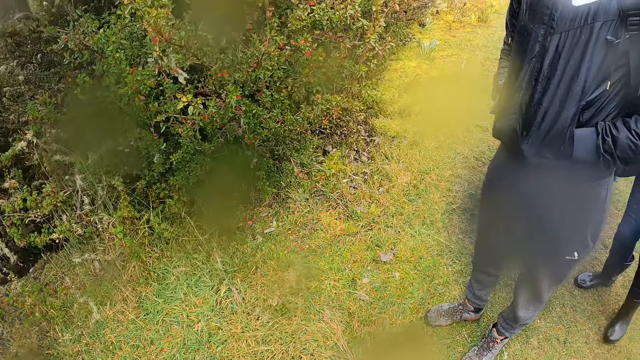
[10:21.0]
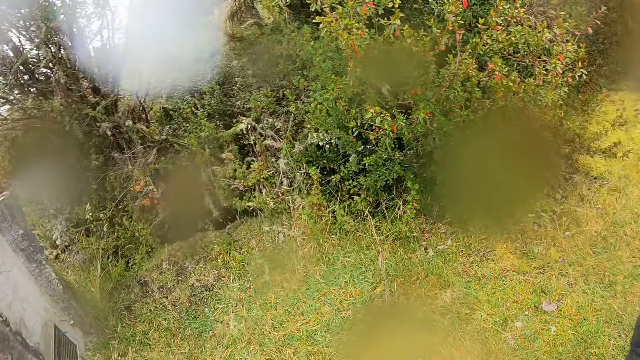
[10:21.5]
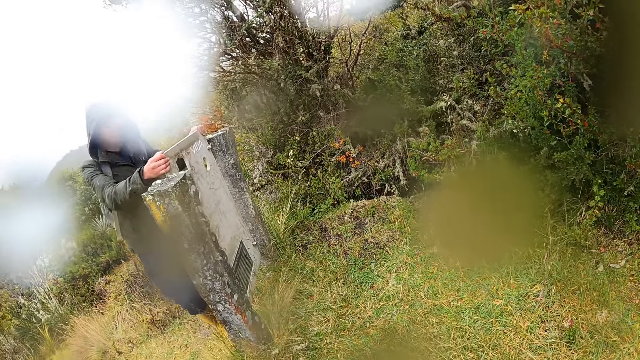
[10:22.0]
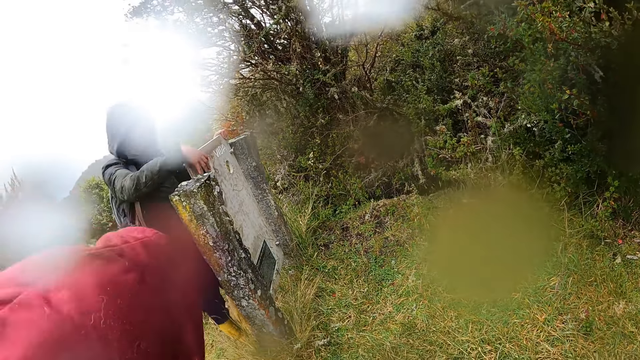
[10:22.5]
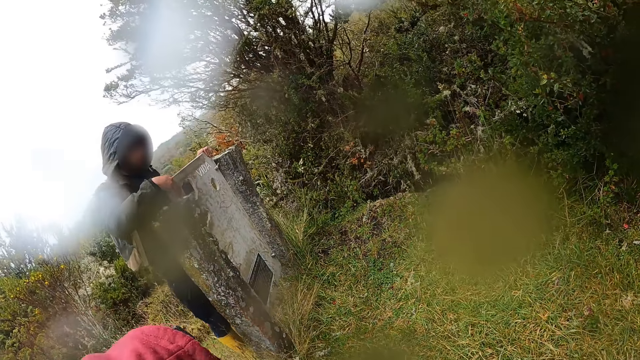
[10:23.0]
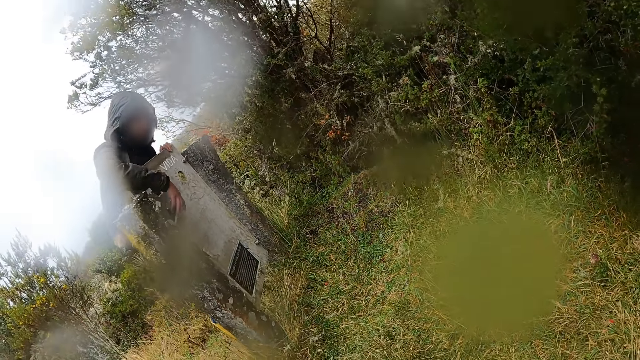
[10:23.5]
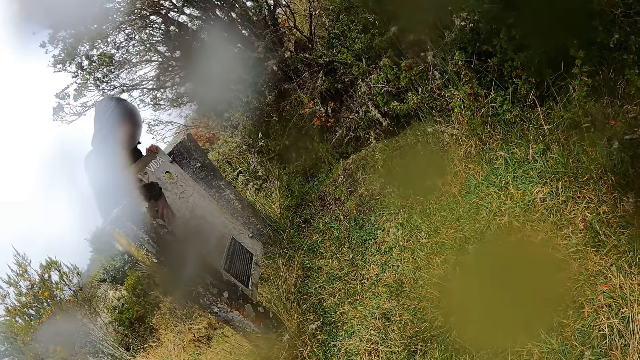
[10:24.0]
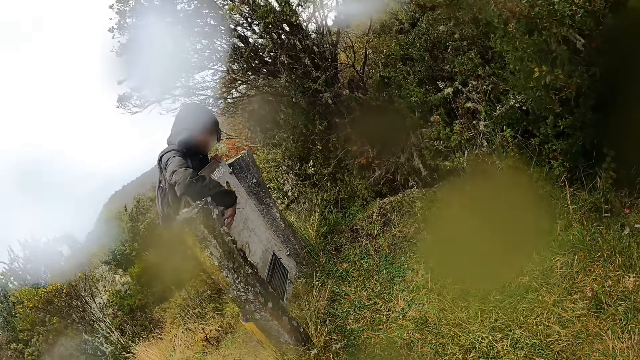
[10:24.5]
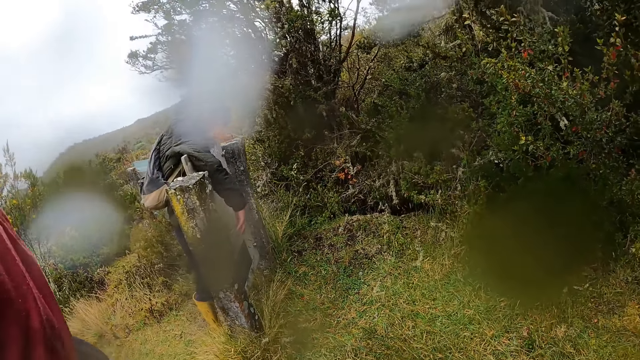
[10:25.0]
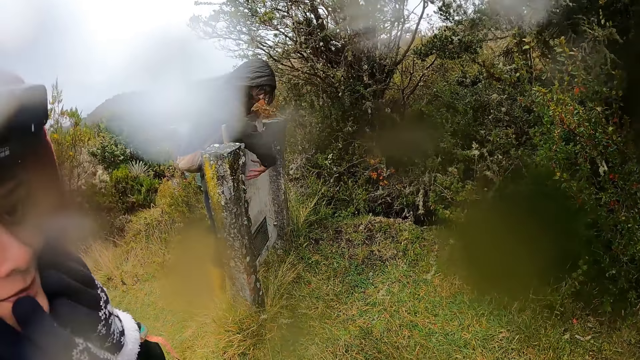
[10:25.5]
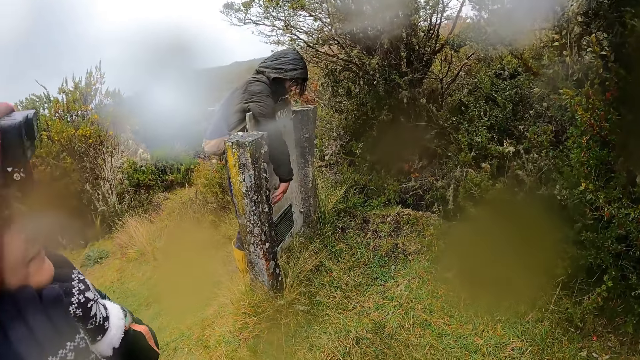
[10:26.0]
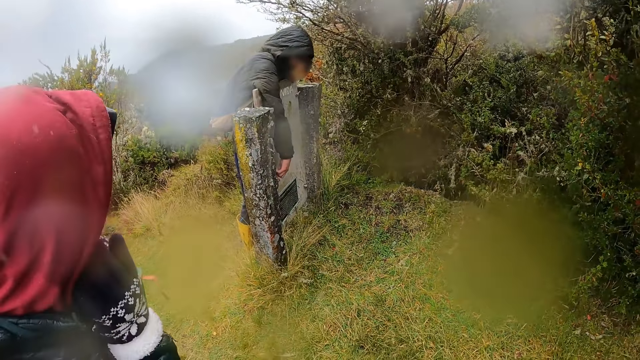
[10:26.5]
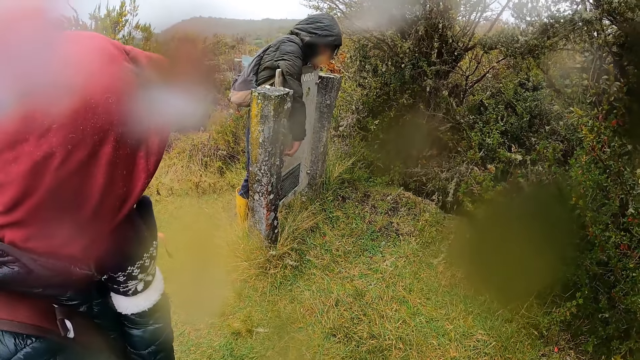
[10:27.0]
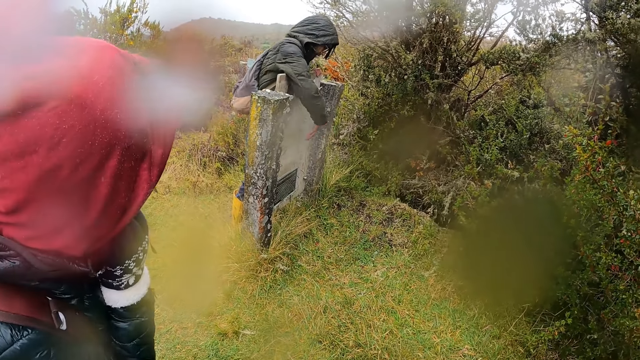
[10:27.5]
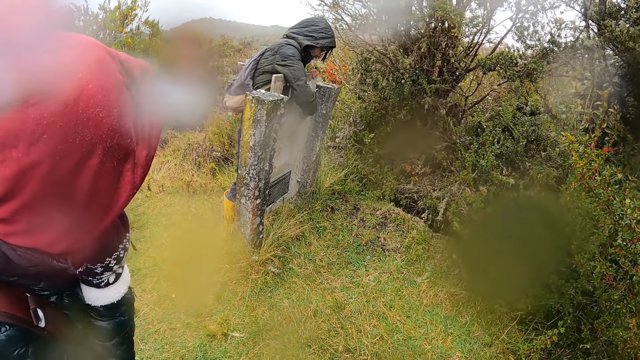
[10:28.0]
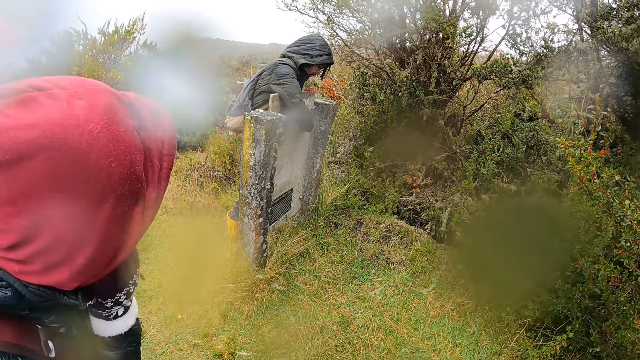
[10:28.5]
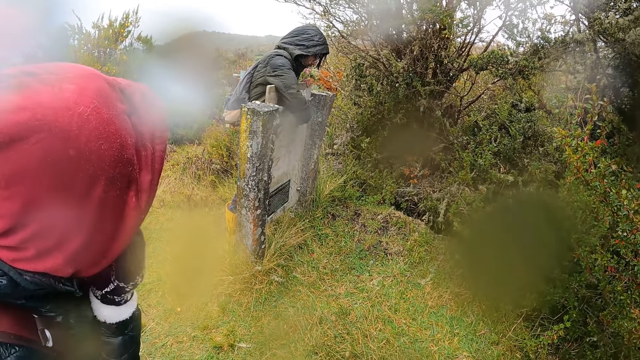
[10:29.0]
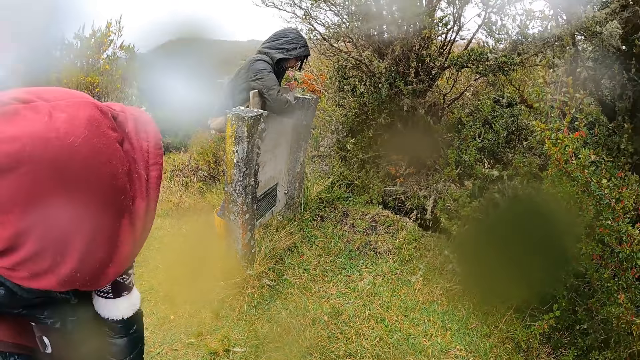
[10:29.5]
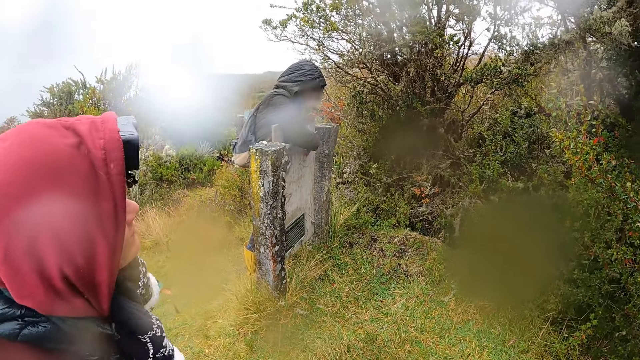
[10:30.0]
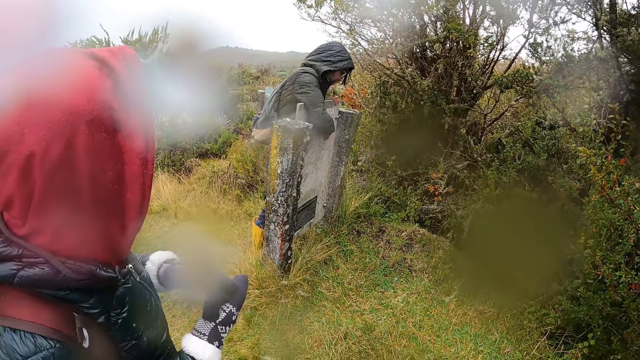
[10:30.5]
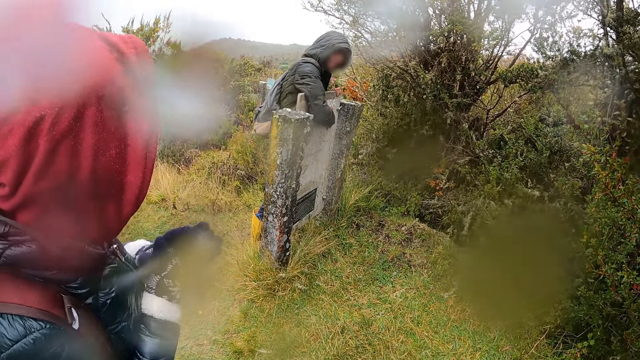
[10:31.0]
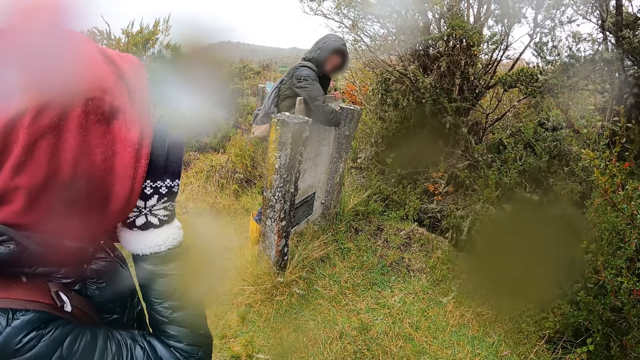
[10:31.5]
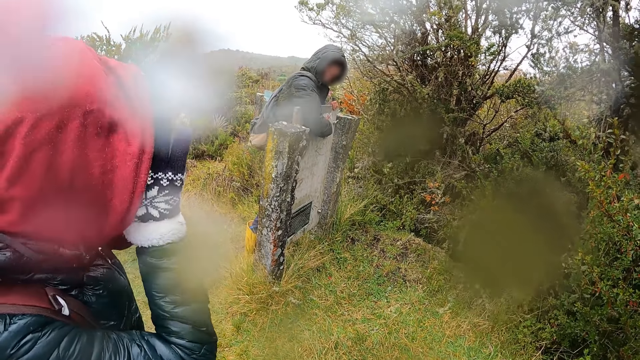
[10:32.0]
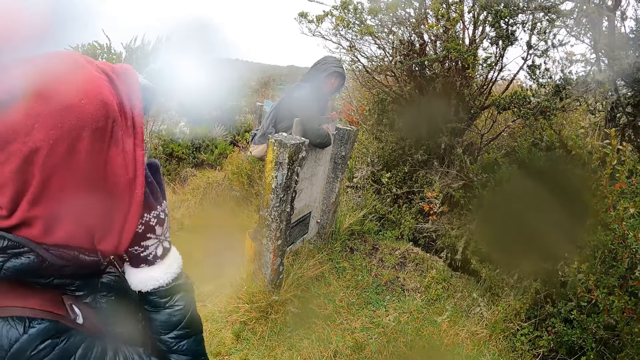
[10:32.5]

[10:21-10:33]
A man touches the pillar signpost with both hands. He describes the map. A woman interacts with the camera wearer. The woman holds her face with both hands. The man describes the map. The woman pulls her hands off her face, holds her hands together, and holds her face with both hands.

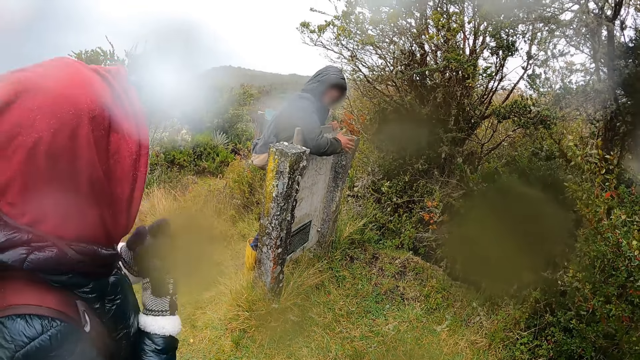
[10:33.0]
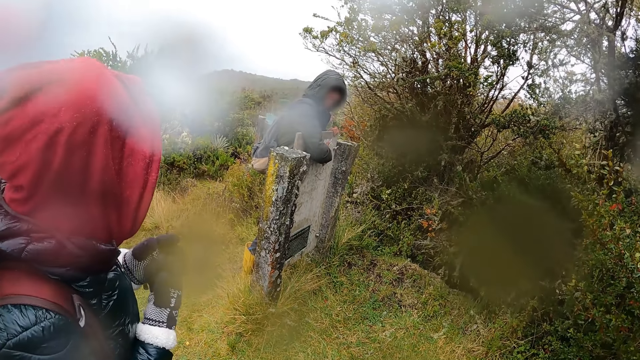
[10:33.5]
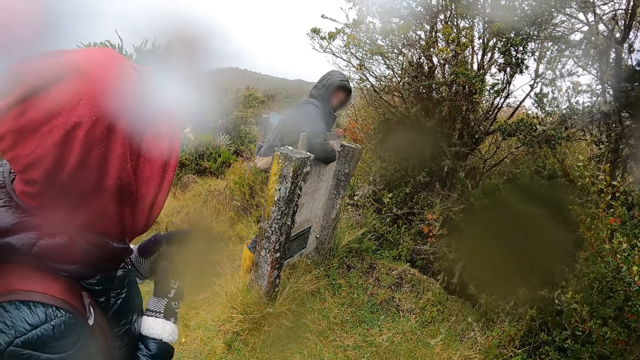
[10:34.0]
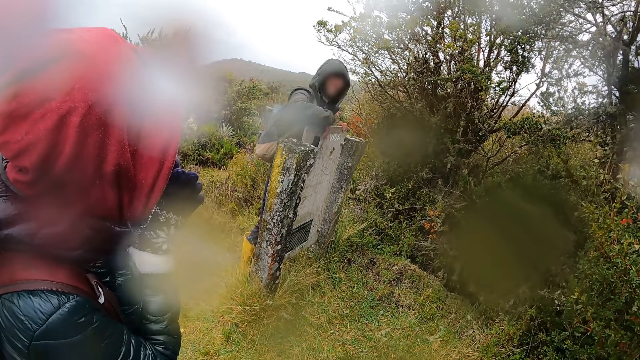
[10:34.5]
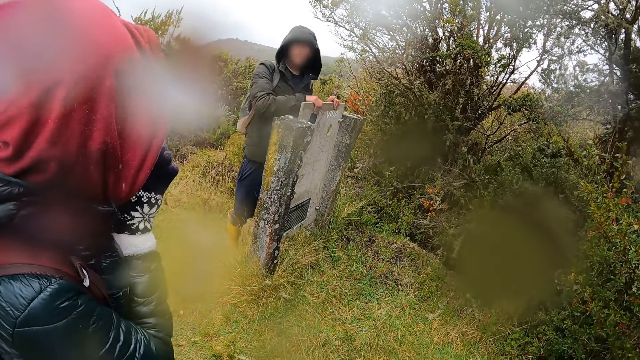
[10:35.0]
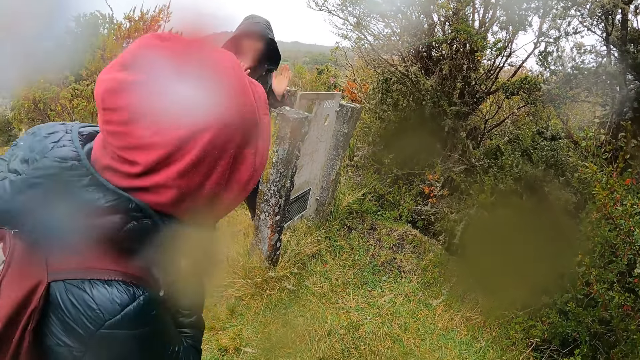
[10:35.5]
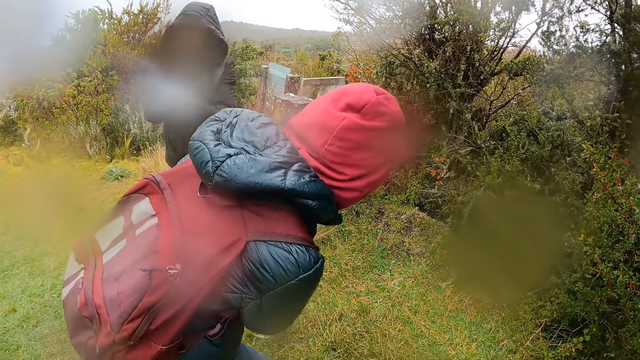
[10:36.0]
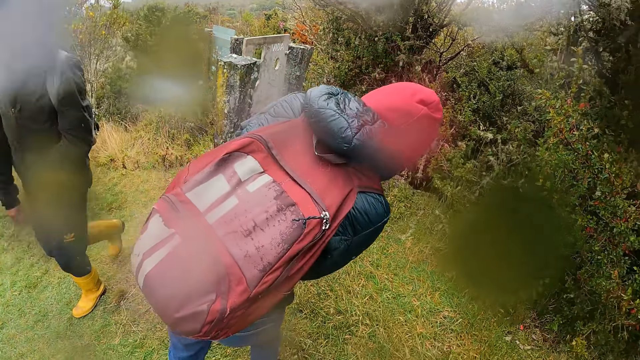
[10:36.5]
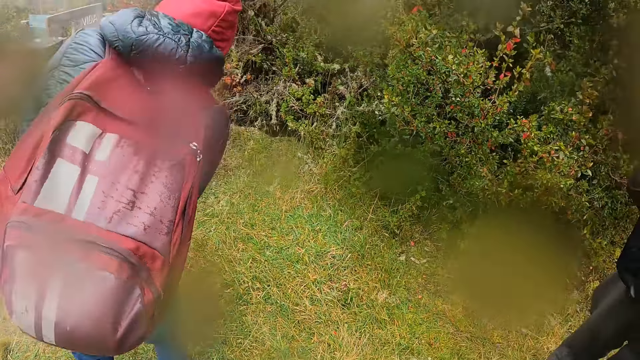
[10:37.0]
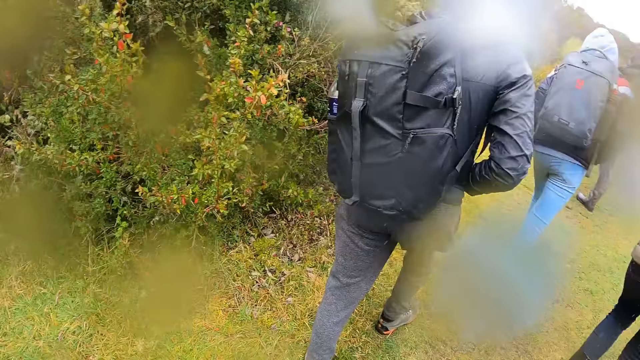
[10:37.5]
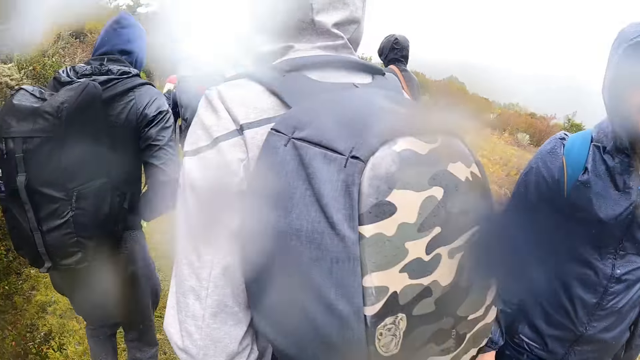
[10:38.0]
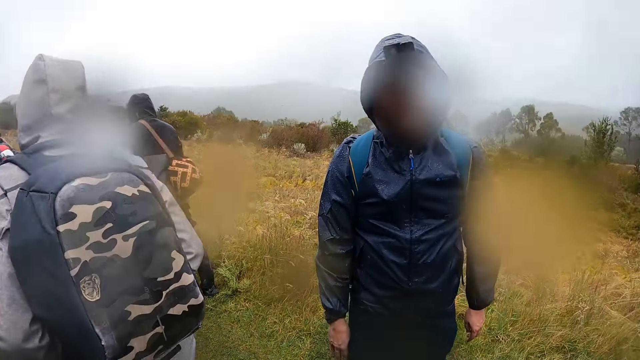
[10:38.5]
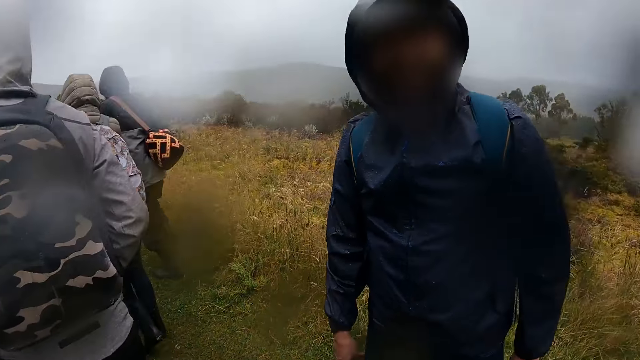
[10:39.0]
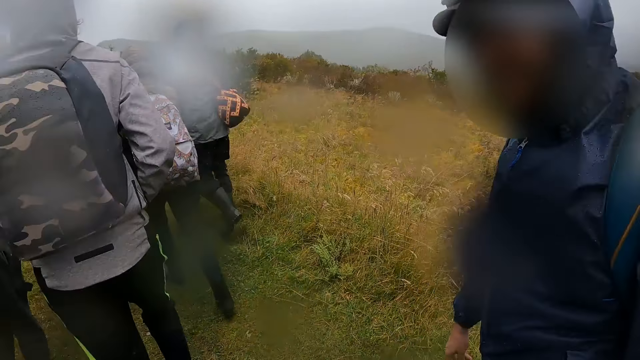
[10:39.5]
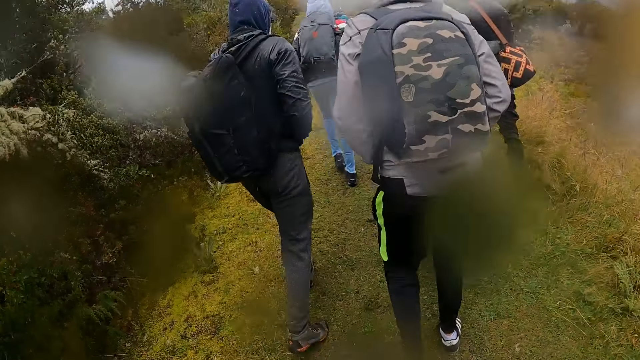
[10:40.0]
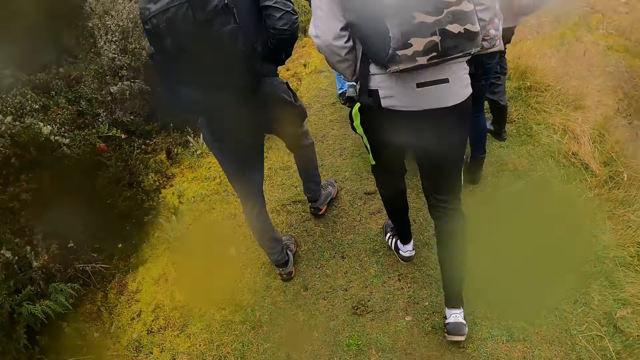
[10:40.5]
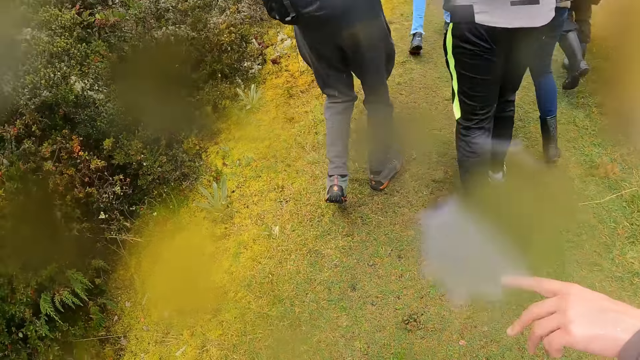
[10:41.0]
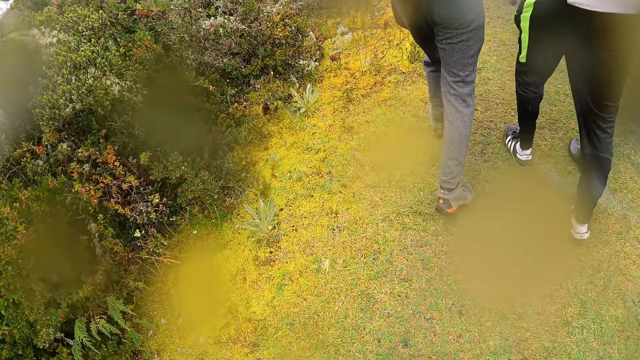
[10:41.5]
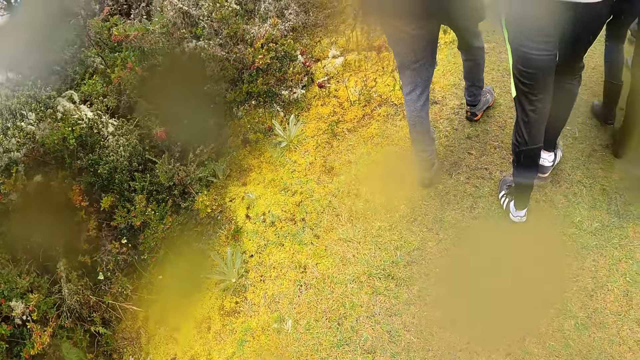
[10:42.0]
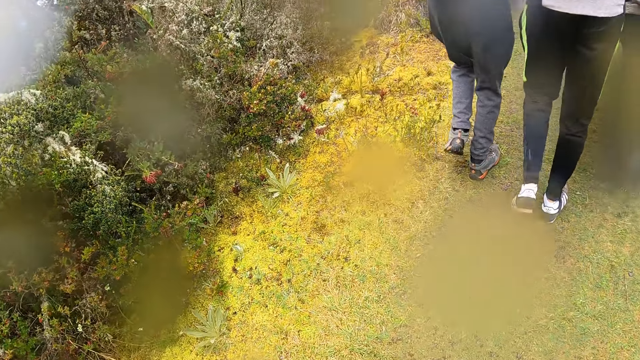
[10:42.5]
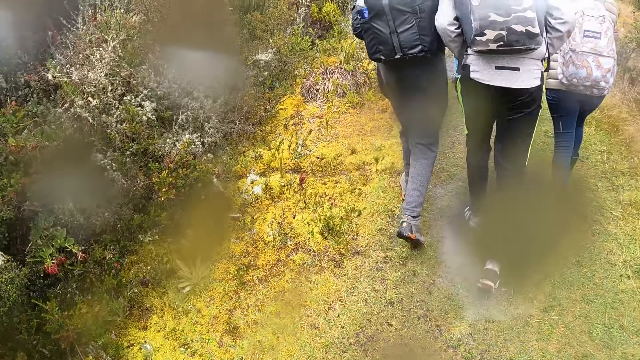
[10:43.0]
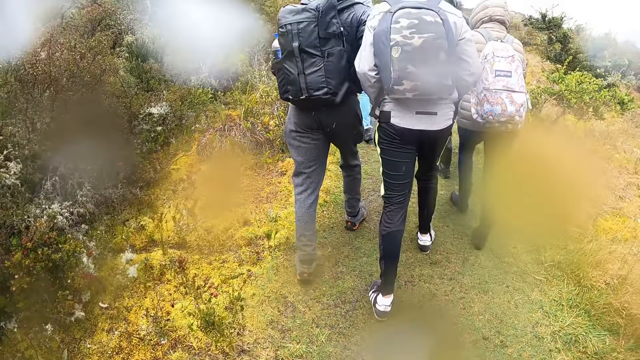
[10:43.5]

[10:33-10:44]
A woman pulls her hands off her face. She claps both hands. A man touches the pillar signpost with both hands. He walks away from the map sign board and claps both hands. The camera wearer walks up the hill with the group of people. Another man interacts with the camera wearer.
